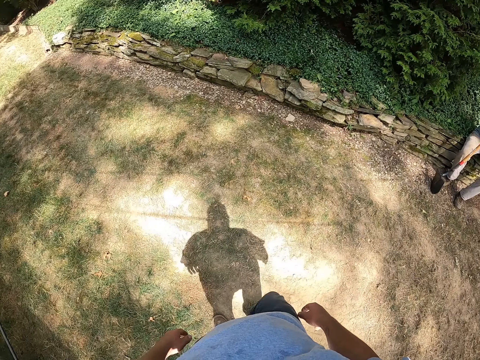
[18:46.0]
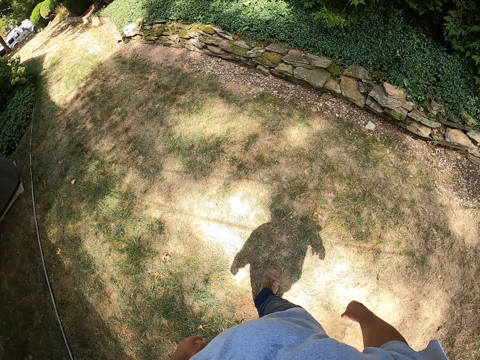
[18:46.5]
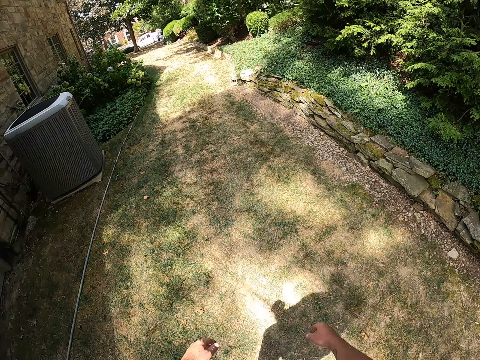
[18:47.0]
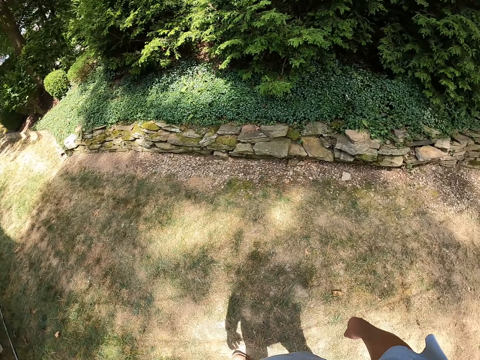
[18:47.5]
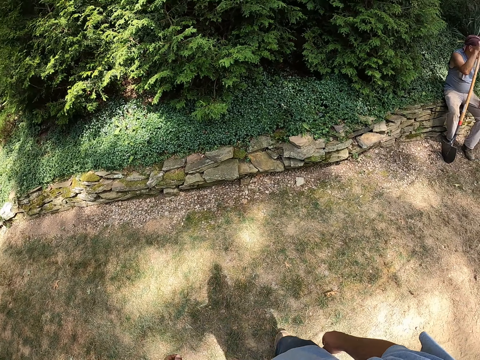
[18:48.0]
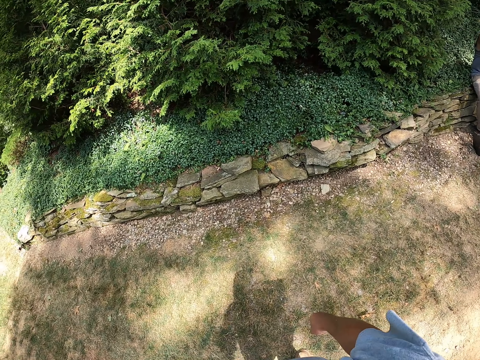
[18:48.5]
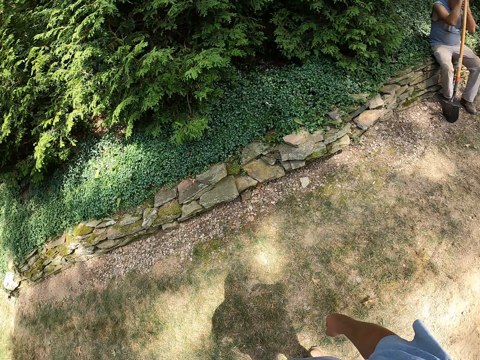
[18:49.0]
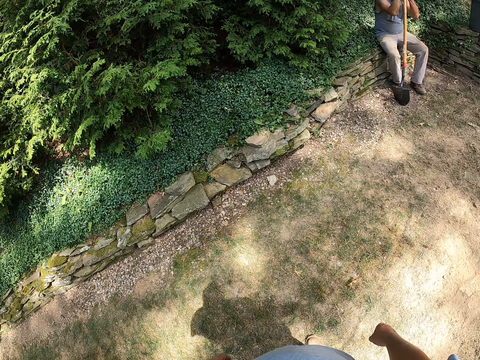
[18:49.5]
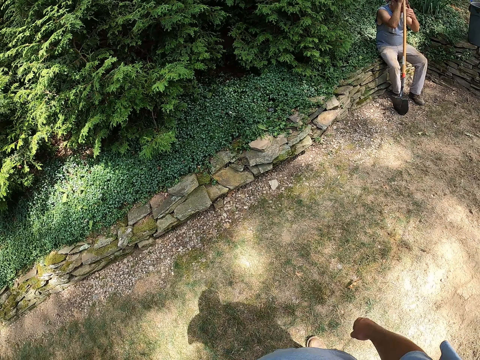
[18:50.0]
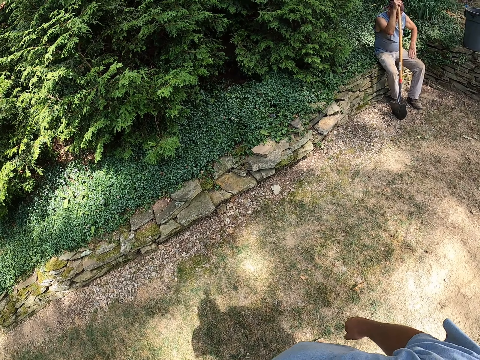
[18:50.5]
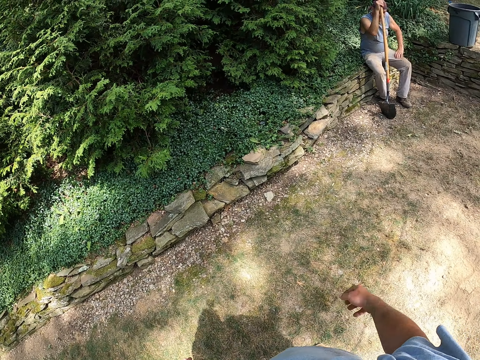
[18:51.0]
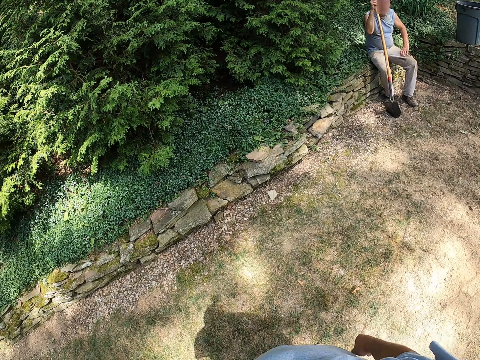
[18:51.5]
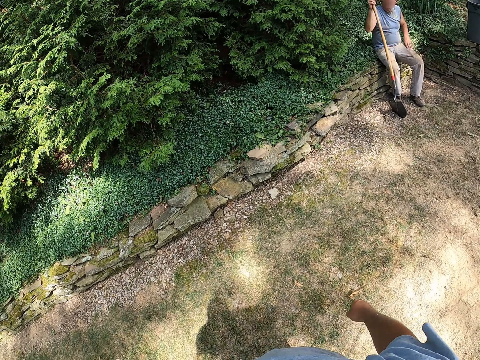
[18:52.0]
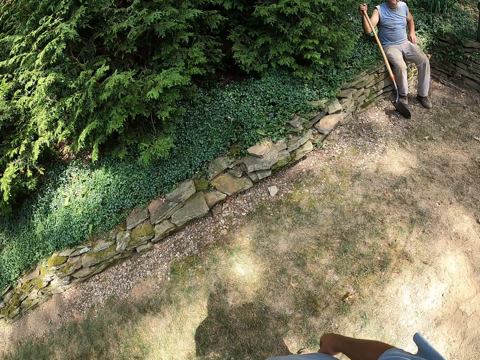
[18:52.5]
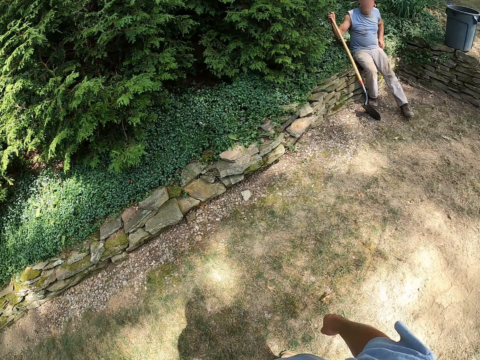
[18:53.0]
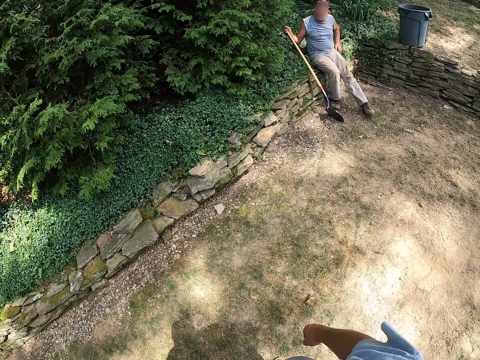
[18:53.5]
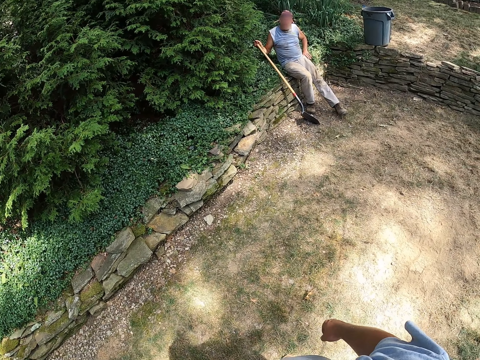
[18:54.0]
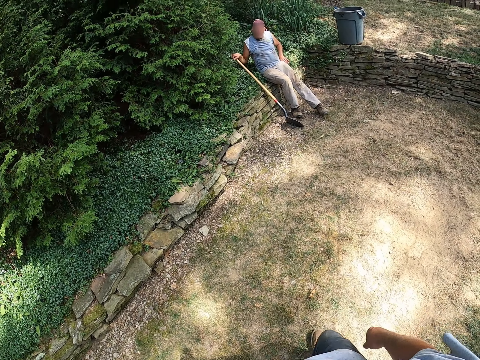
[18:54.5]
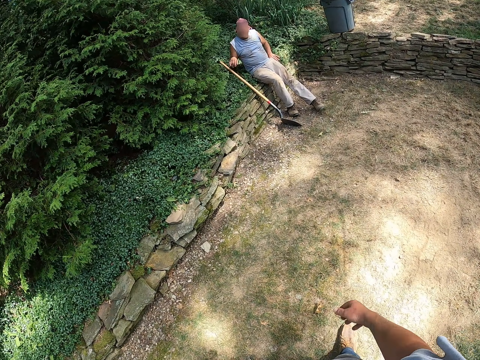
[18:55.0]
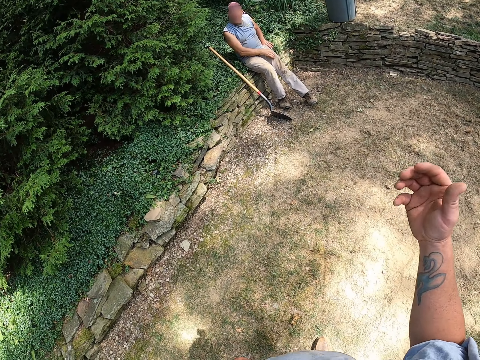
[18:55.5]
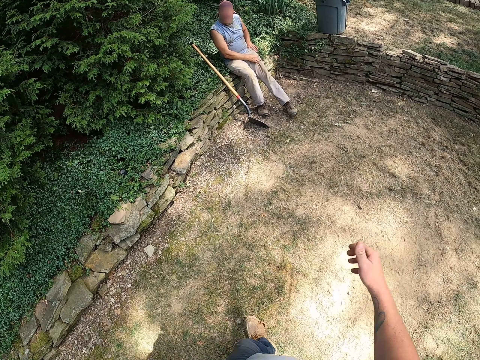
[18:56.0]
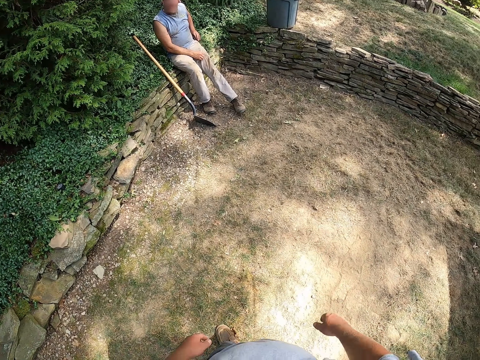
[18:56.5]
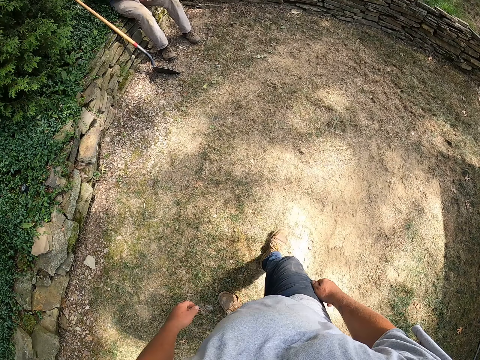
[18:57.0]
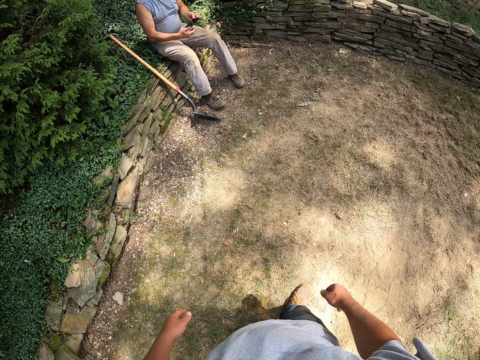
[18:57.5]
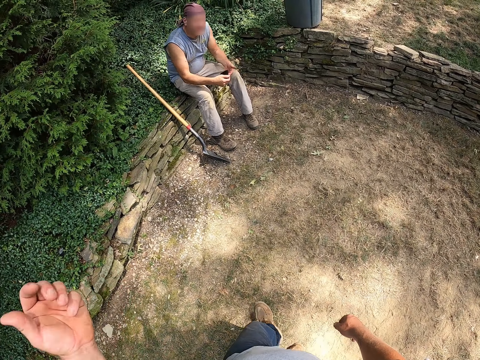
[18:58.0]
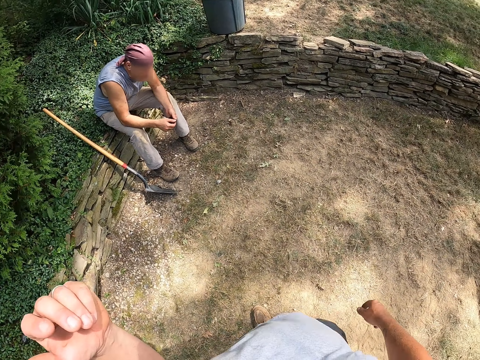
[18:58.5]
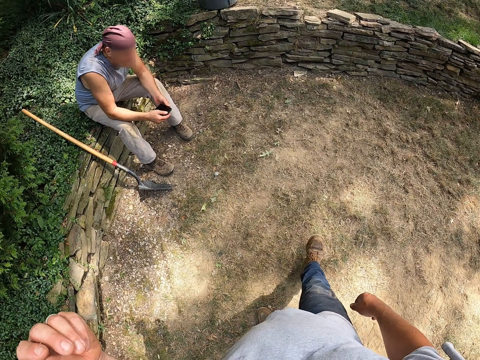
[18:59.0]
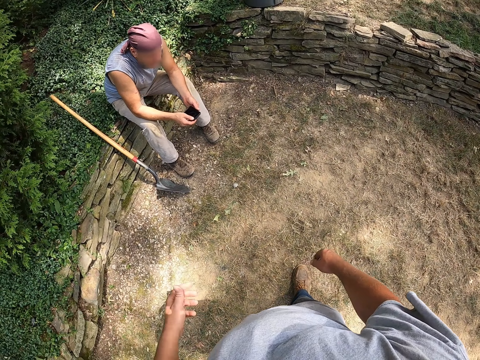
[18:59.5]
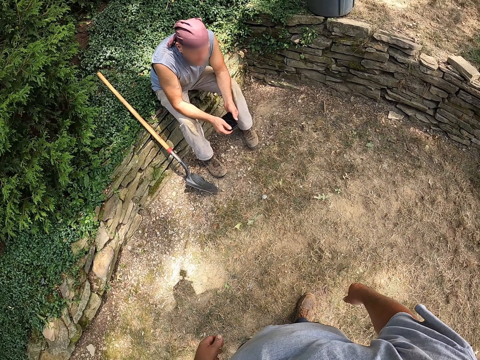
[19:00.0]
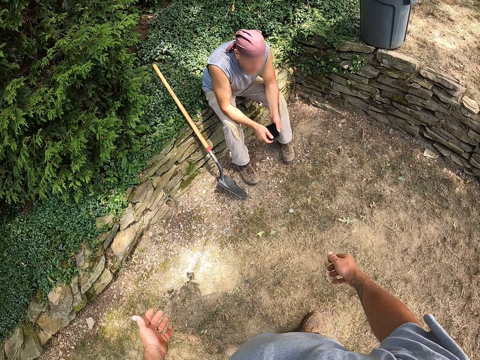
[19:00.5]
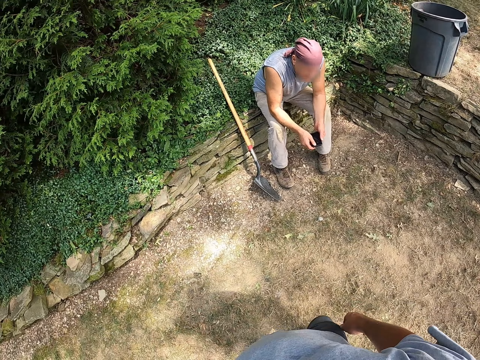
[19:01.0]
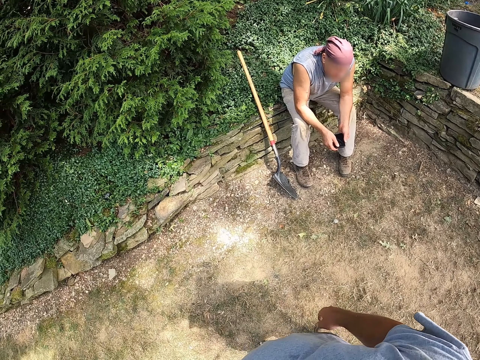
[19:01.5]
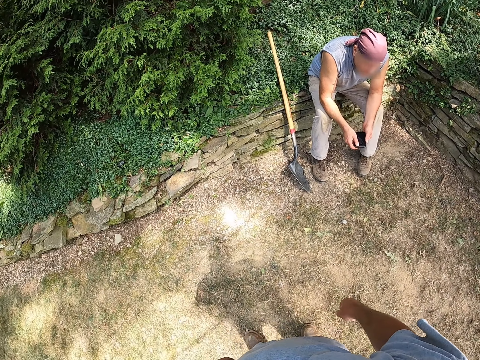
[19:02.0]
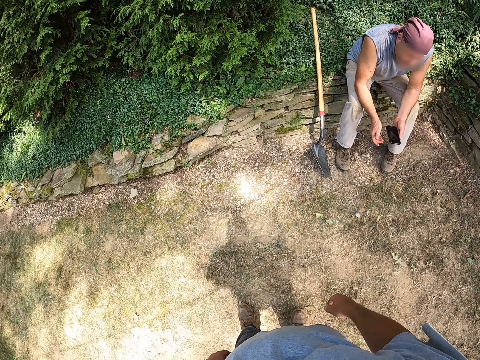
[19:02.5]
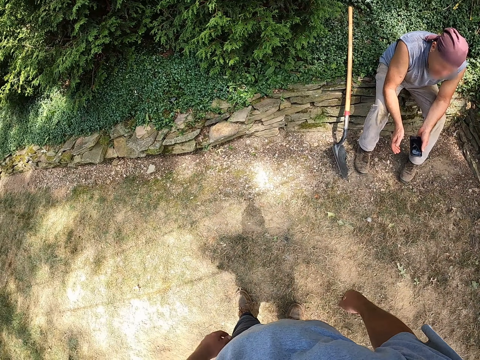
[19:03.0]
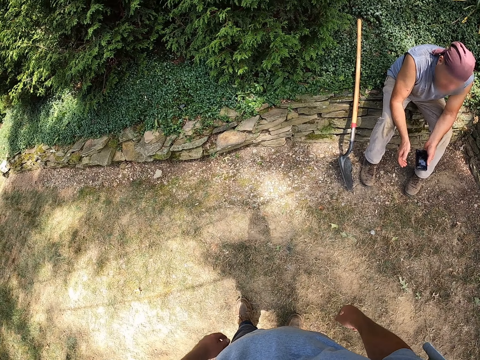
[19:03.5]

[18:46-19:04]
The camera wearer steps forward. They dialogue with a man. They look around. They stand outside. They dialogue with the man. They move the leg. They move the hand. They walk outside. They move the hand. The man holds a phone. The camera wearer looks around.

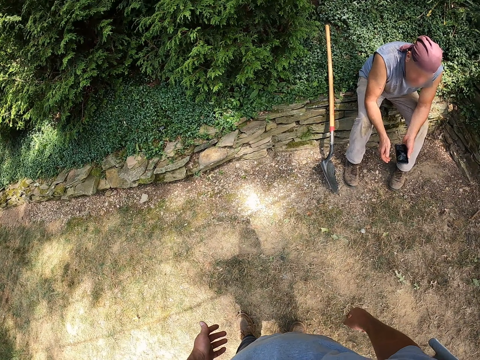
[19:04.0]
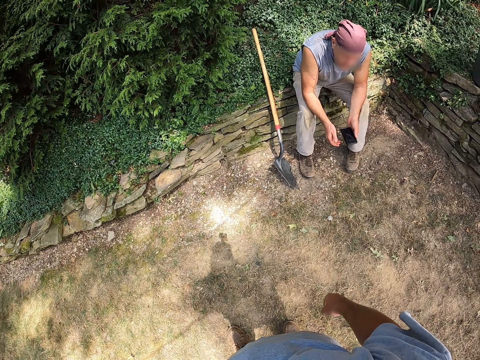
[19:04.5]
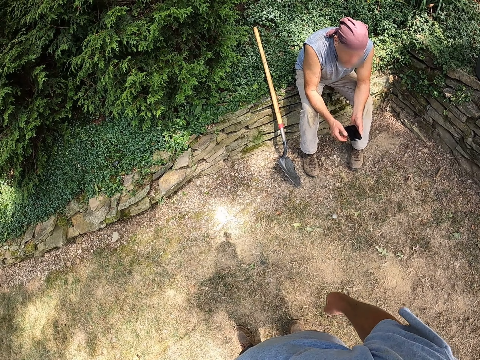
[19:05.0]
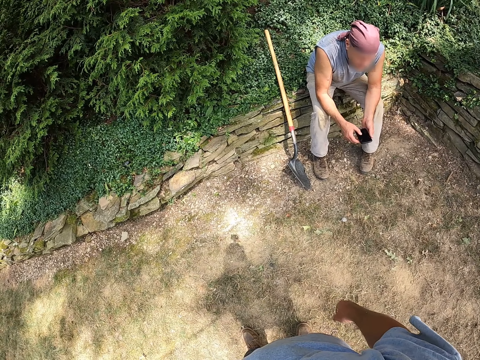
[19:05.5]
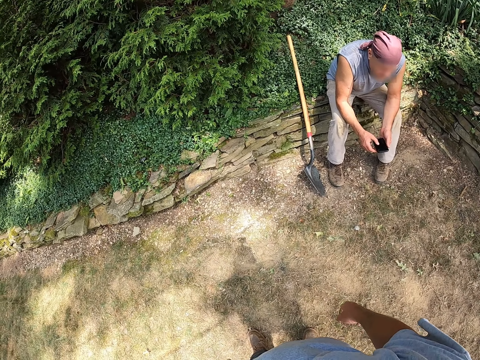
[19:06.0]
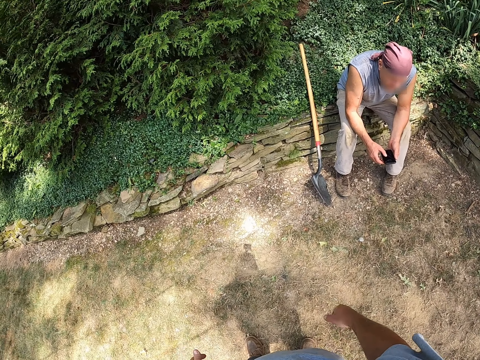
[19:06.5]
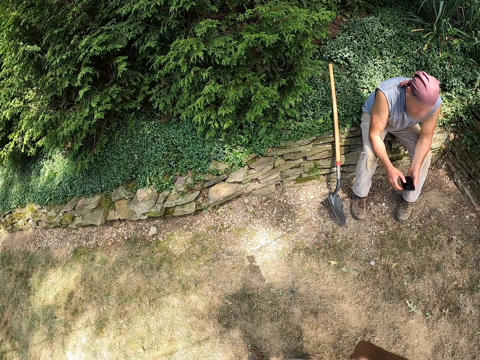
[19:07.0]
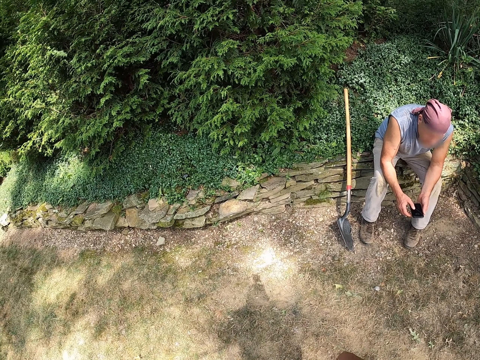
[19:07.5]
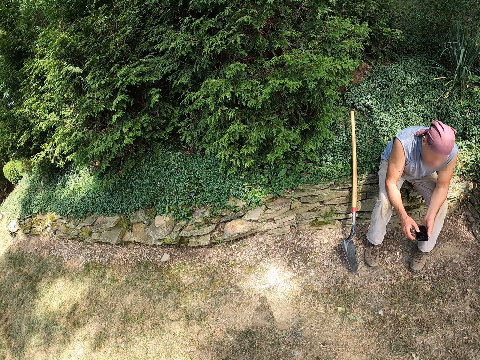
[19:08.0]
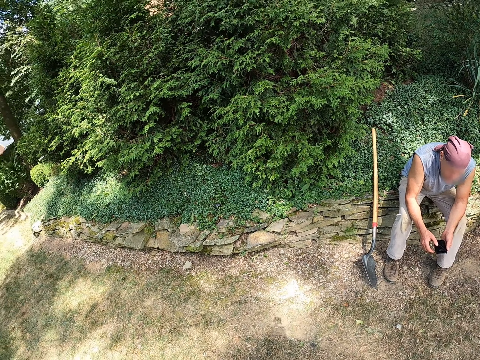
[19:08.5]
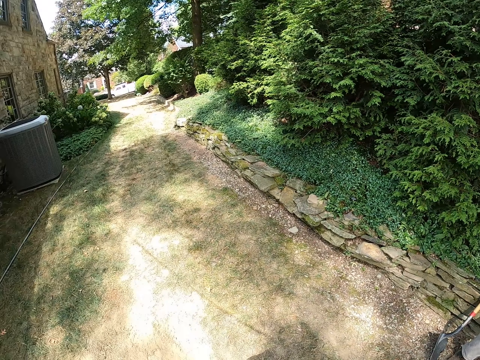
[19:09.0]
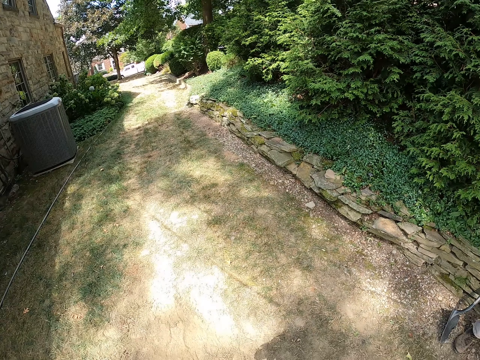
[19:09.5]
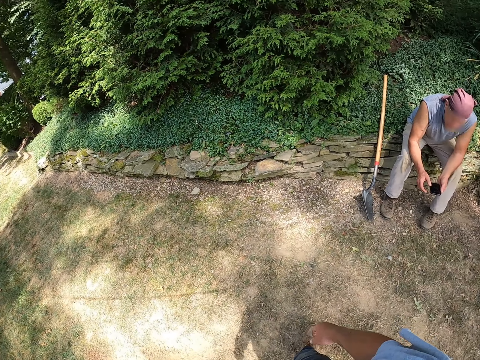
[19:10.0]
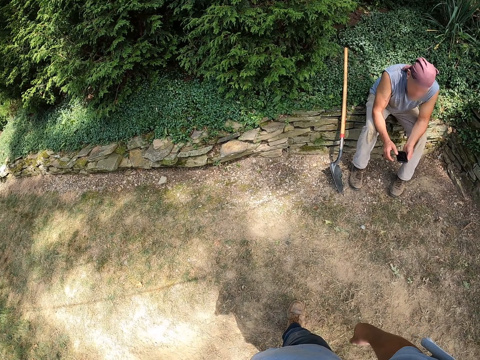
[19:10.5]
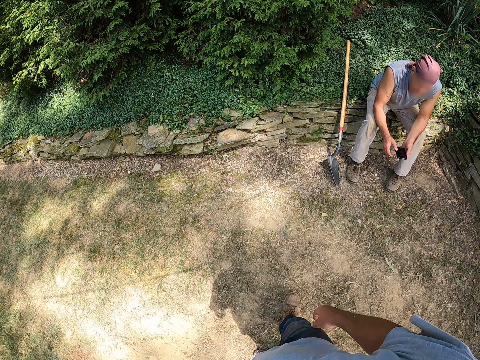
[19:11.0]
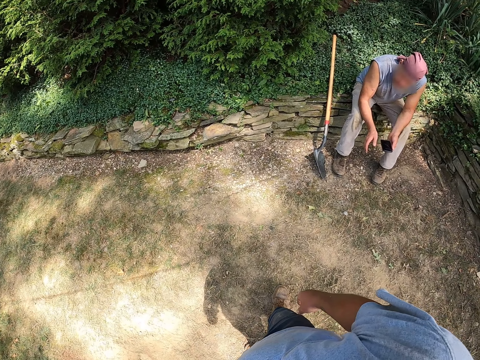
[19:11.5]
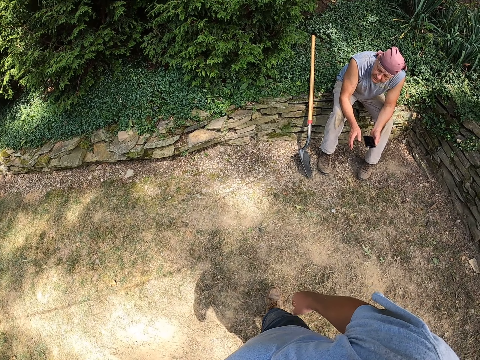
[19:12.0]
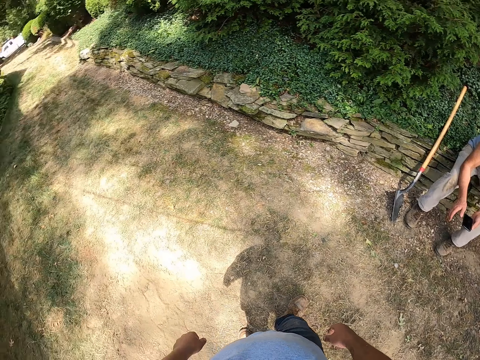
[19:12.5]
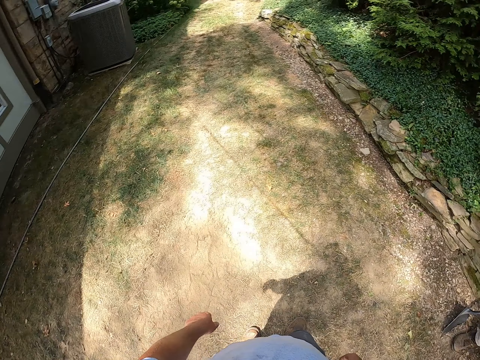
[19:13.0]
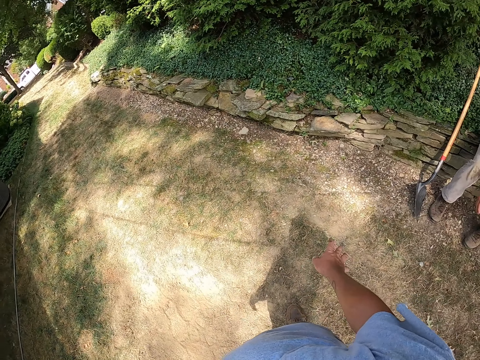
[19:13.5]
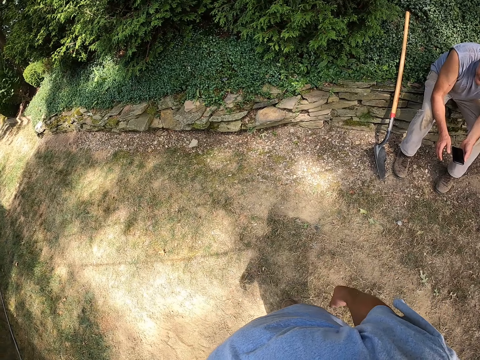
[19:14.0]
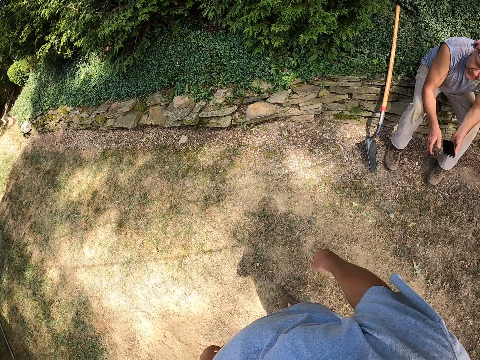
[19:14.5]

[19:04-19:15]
The camera wearer moves the hand. A man presses a phone. The camera wearer looks around.
